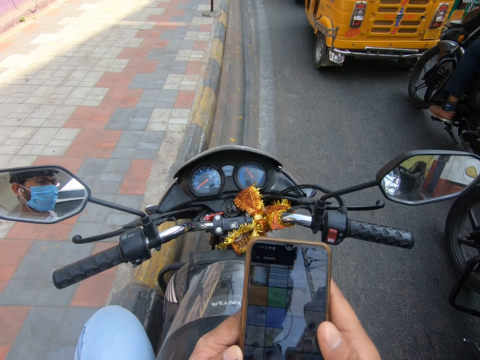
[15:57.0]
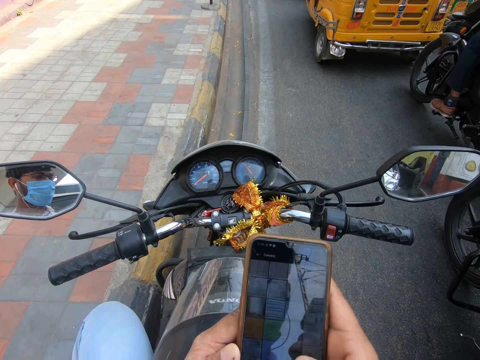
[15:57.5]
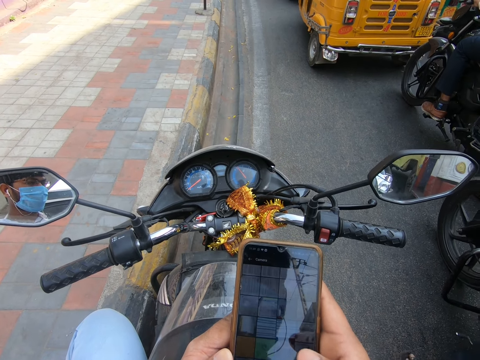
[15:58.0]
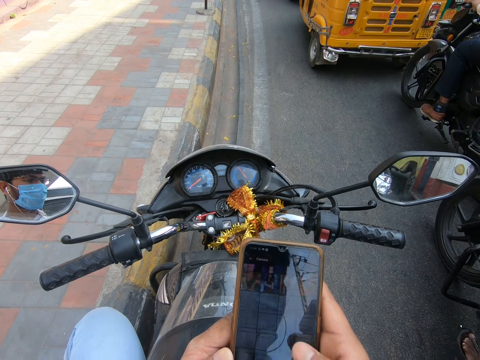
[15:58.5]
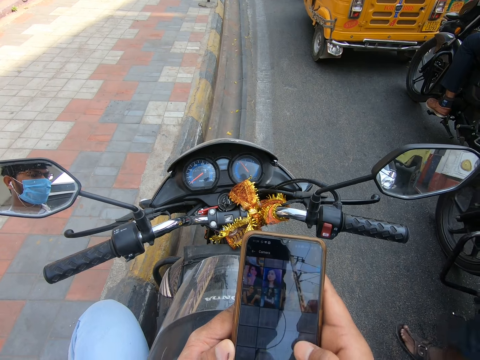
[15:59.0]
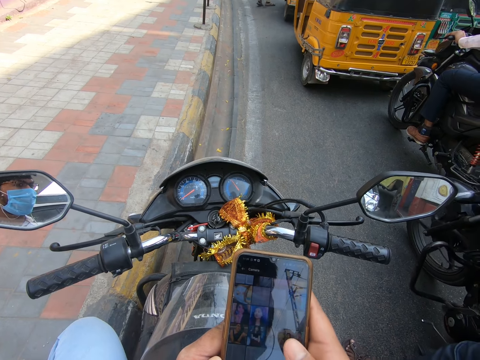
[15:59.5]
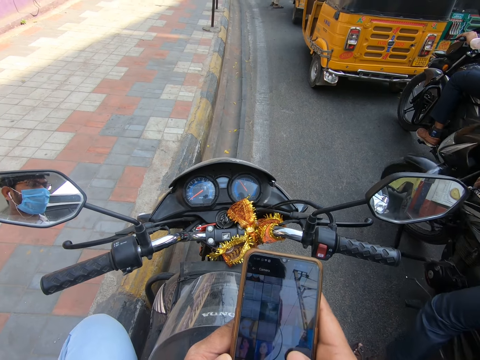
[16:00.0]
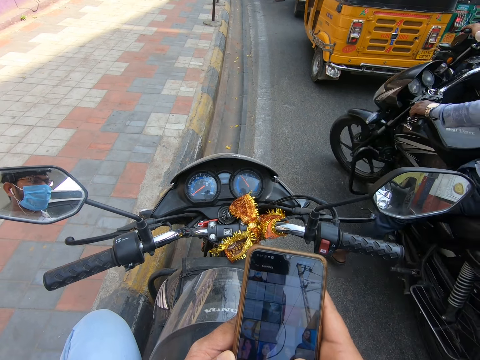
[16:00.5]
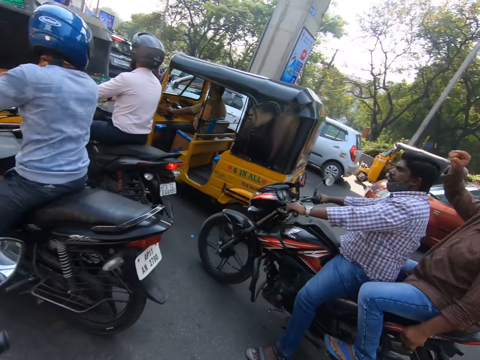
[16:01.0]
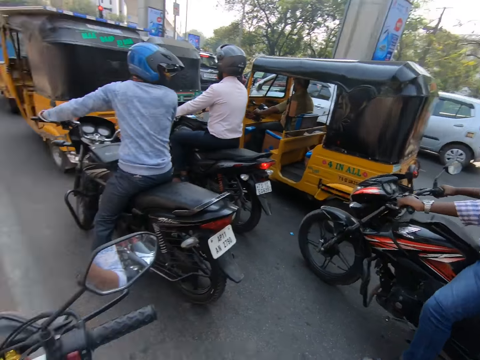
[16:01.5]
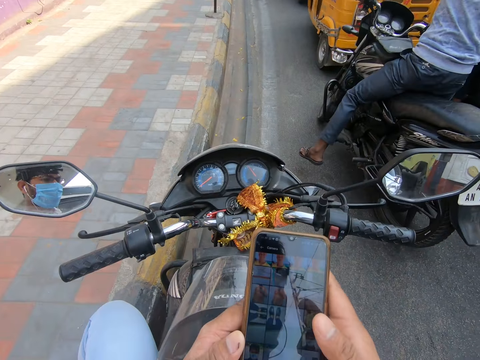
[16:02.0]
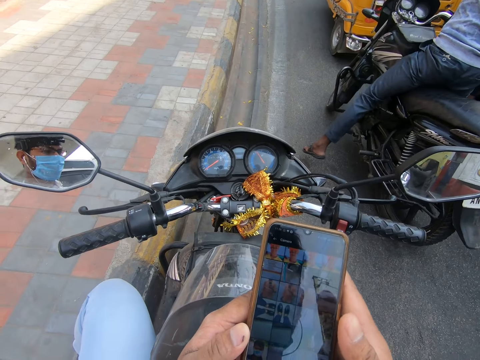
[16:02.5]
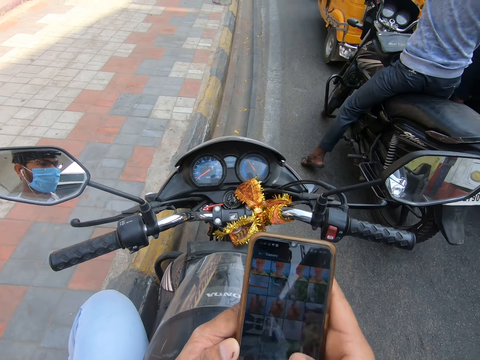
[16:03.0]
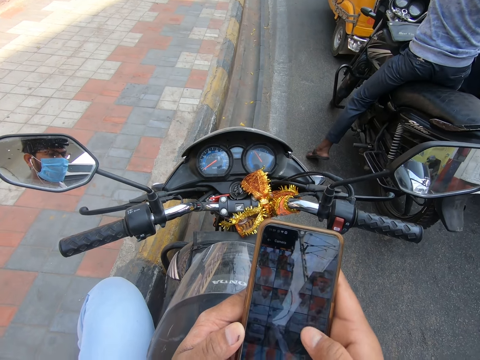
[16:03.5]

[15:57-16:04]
A motorcycle drives past the camera wearer.

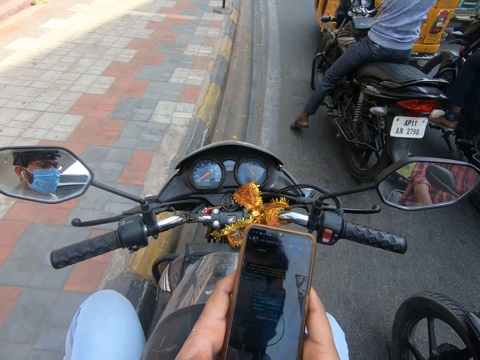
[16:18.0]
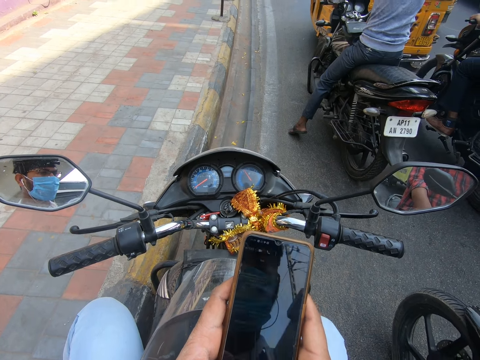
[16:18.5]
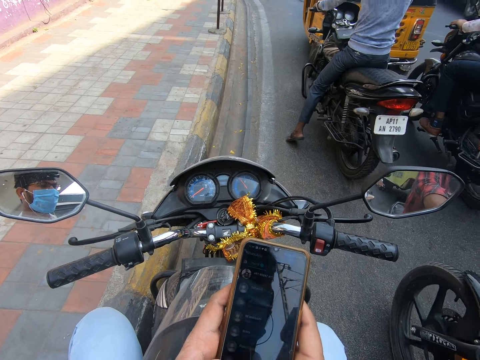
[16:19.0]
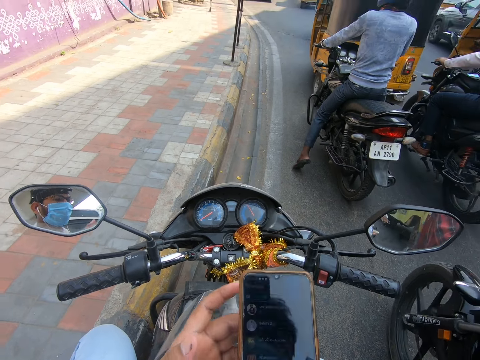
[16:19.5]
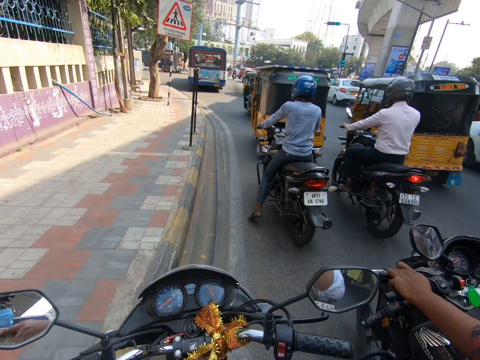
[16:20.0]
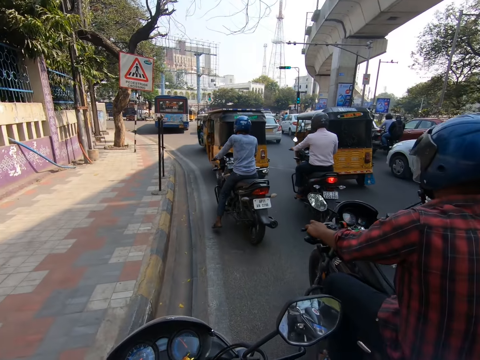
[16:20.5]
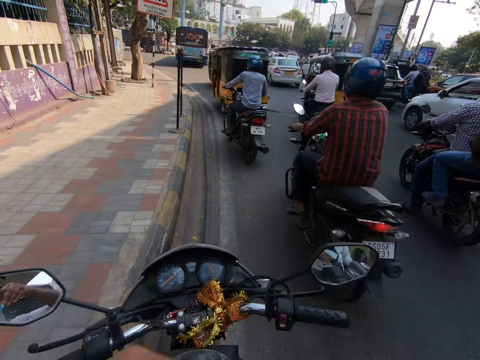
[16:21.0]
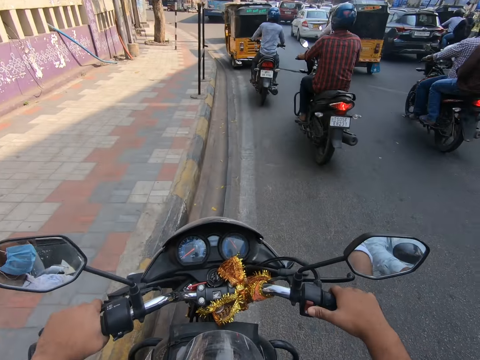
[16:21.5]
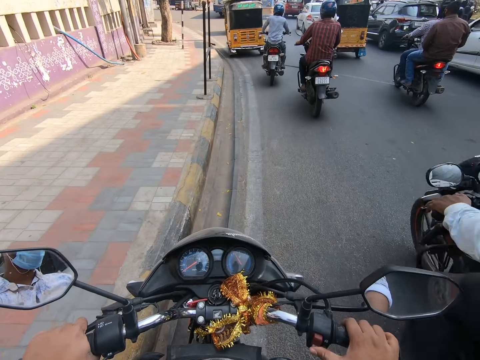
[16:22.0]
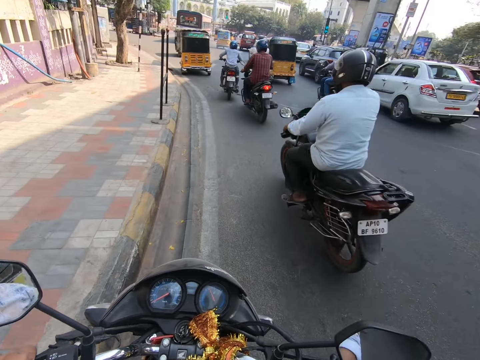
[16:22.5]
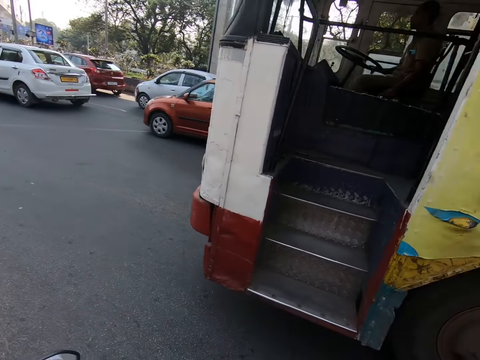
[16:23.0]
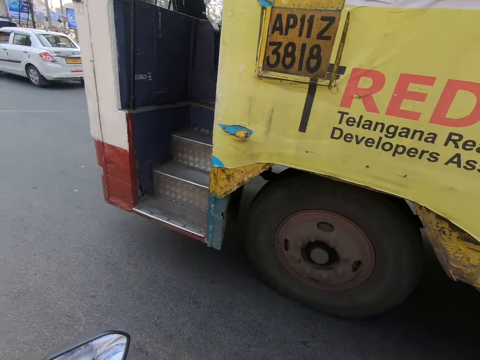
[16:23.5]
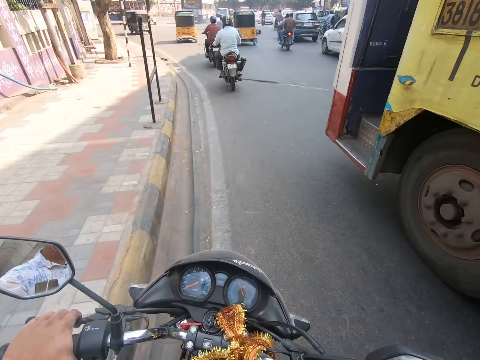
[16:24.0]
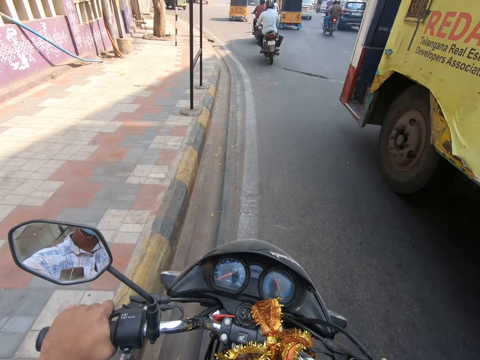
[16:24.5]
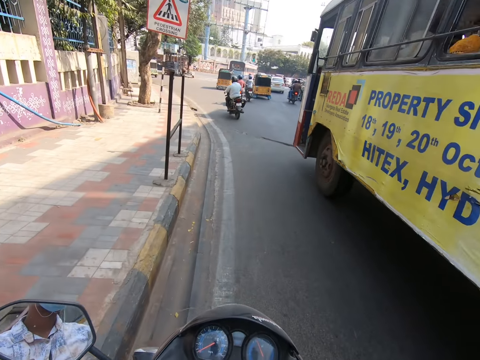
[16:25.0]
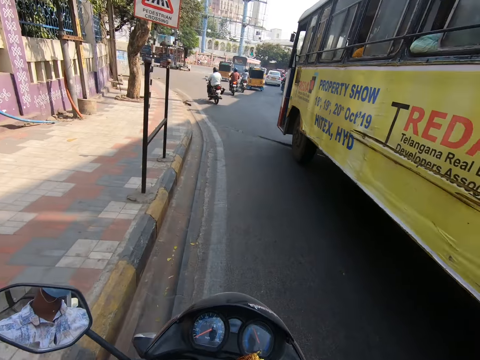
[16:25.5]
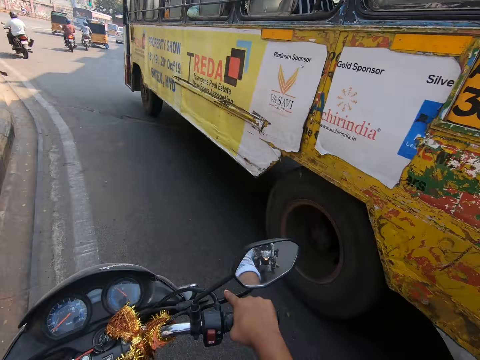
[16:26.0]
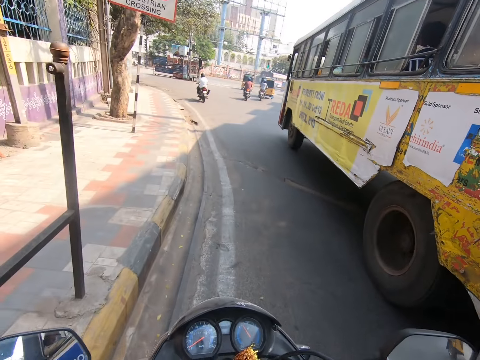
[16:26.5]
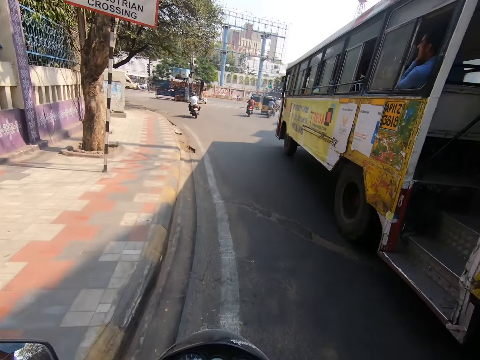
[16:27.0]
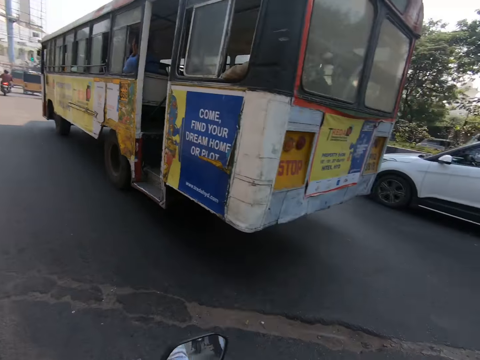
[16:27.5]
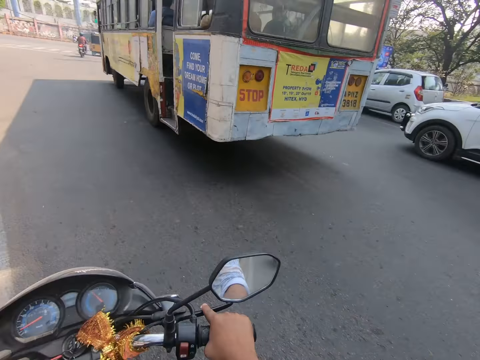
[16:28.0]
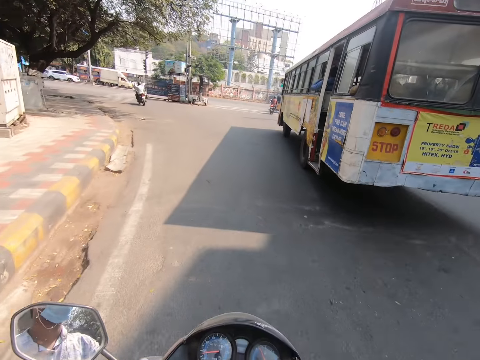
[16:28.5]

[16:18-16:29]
The camera wearer puts the phone in his pocket with his right hand. He views the road. He rides the motorcycle along the road. He starts the motorbike. A motorcycle drives past the camera wearer. A bus drives past the camera wearer. The camera wearer looks towards the bus. He rides the motorbike.

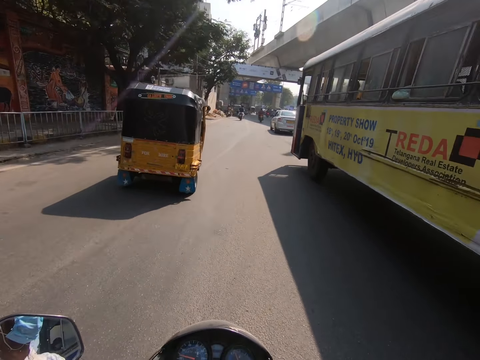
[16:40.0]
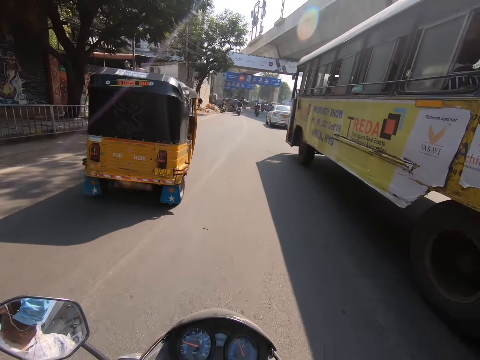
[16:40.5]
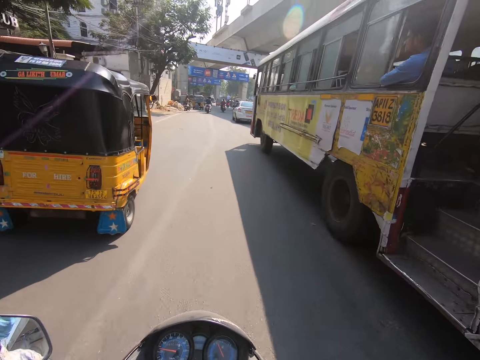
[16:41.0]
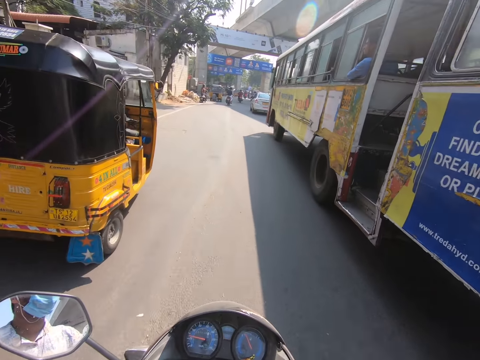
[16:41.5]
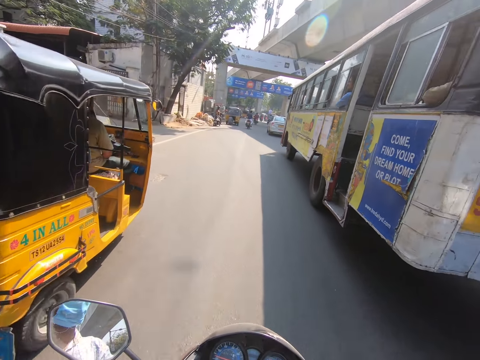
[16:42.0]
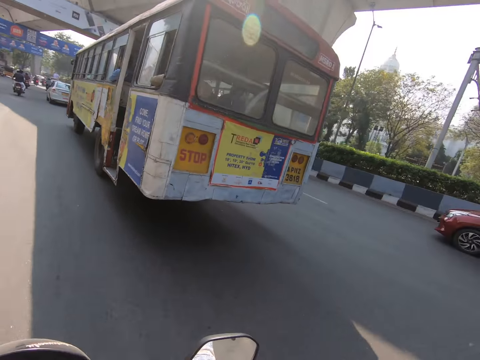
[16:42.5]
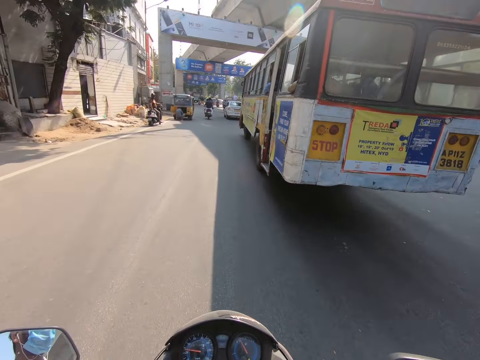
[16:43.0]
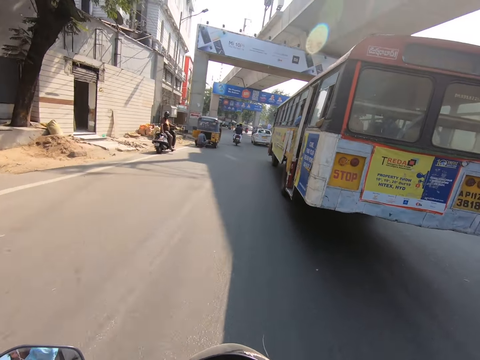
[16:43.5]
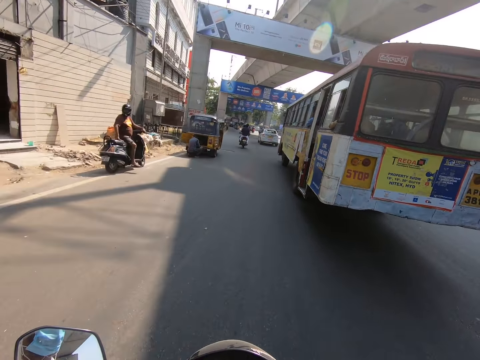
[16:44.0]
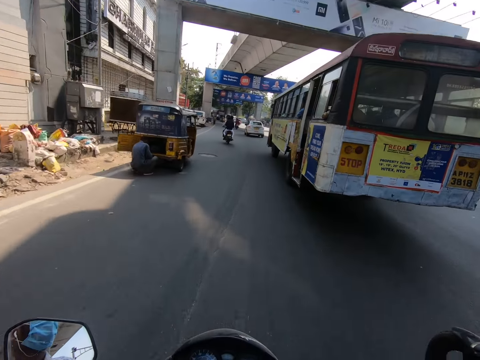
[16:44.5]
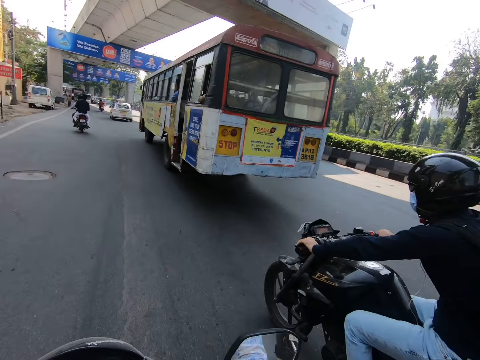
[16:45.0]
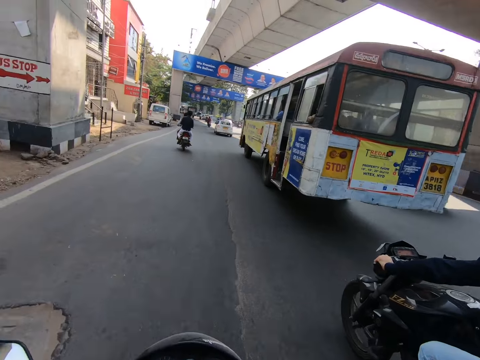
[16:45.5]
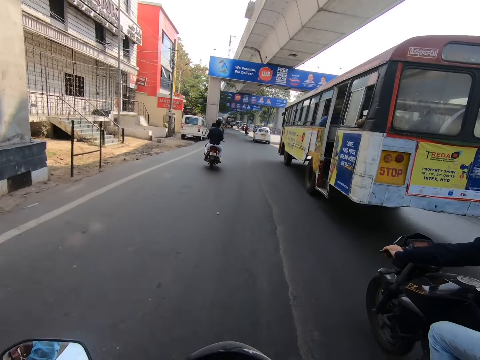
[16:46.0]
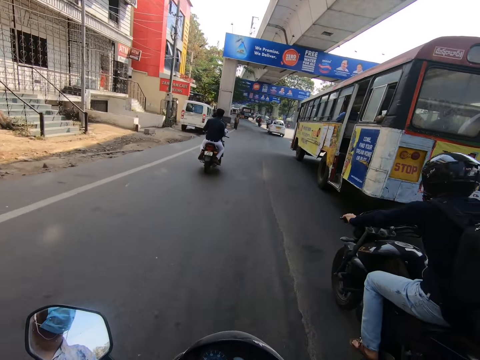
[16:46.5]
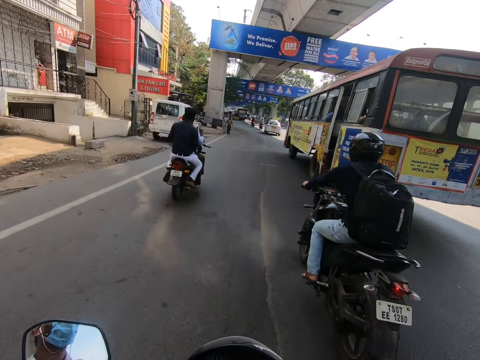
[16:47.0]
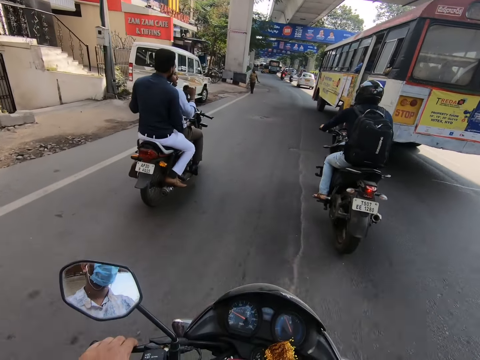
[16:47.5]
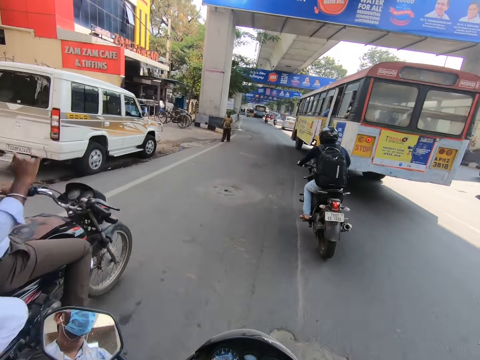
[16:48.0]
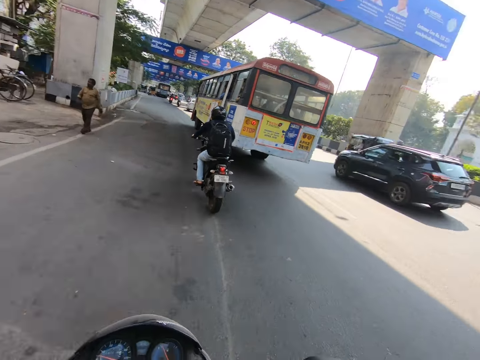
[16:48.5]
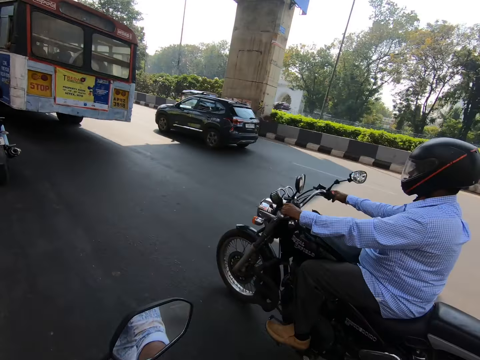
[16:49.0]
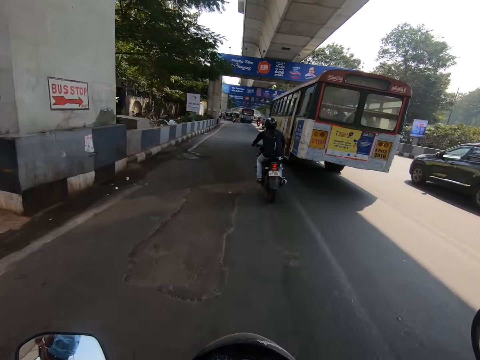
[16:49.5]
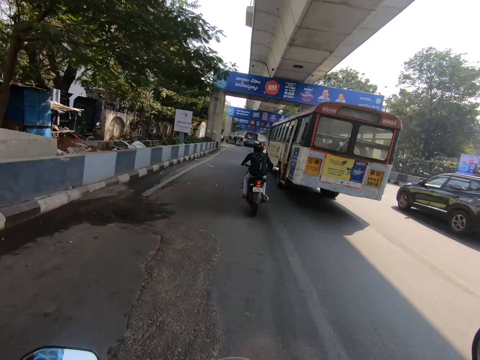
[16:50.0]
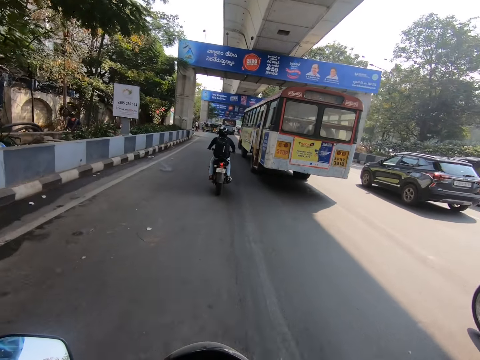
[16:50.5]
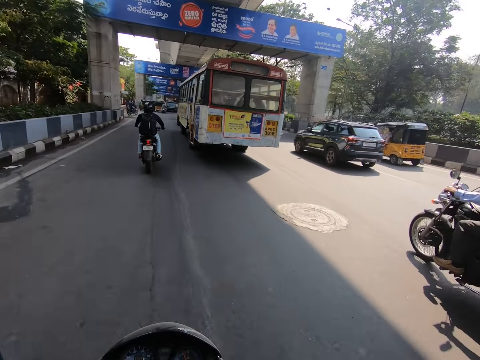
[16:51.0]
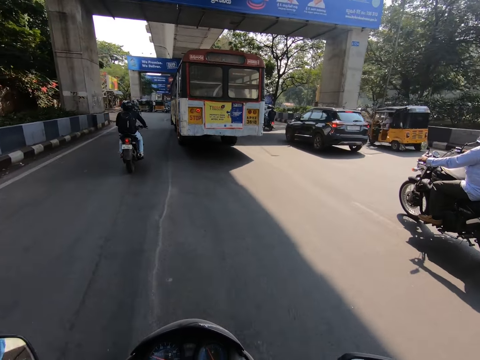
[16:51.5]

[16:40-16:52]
A motorcycle drives past the camera wearer. A motorcycle drives past the camera wearer again.
